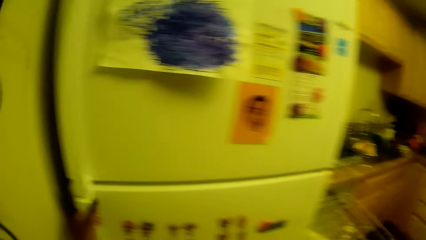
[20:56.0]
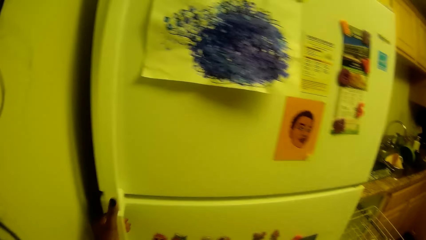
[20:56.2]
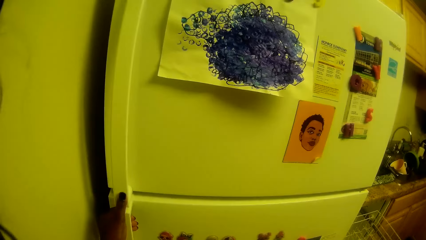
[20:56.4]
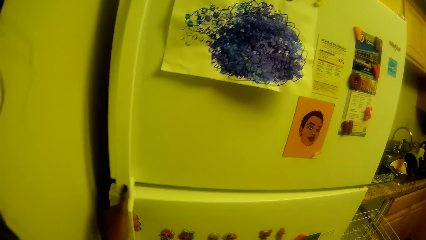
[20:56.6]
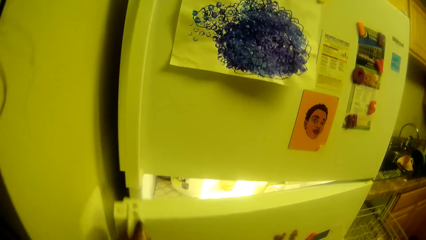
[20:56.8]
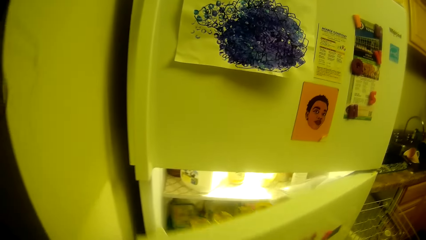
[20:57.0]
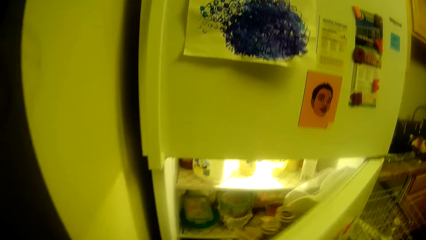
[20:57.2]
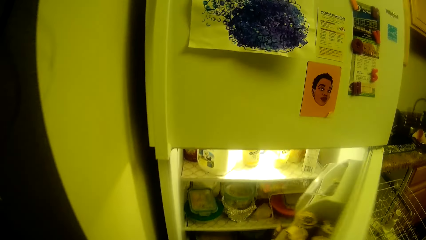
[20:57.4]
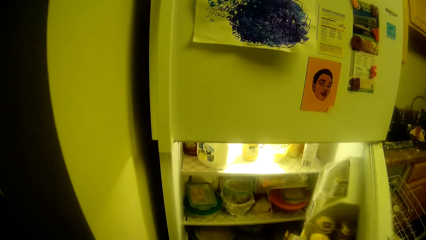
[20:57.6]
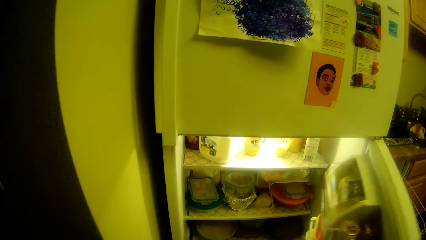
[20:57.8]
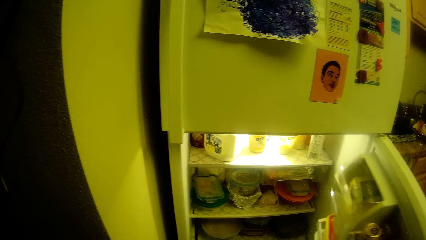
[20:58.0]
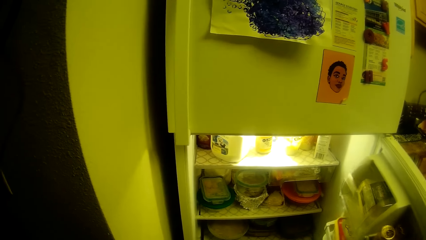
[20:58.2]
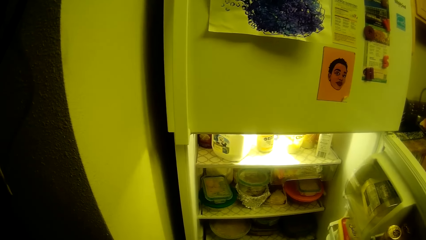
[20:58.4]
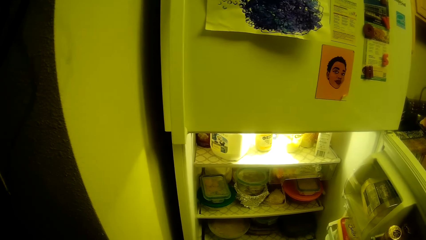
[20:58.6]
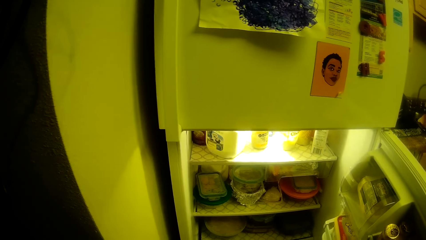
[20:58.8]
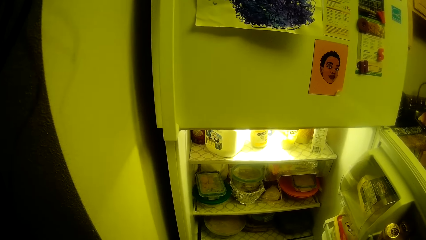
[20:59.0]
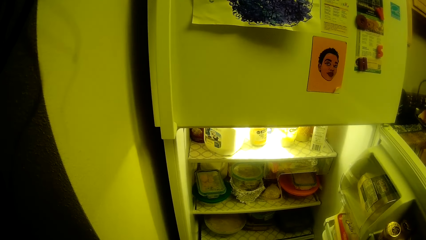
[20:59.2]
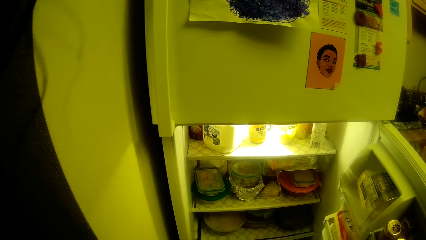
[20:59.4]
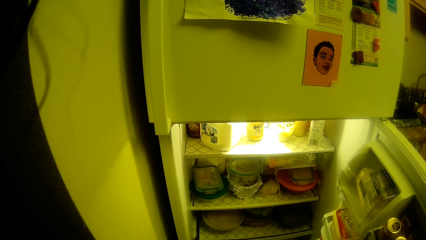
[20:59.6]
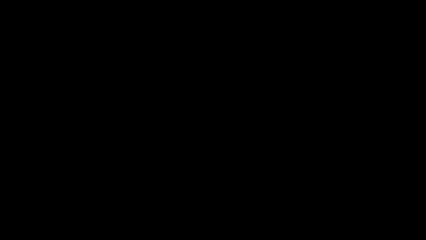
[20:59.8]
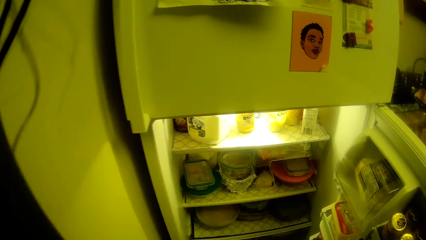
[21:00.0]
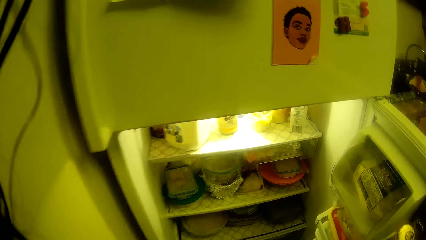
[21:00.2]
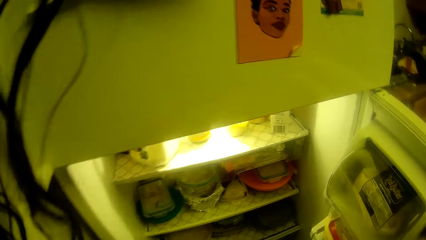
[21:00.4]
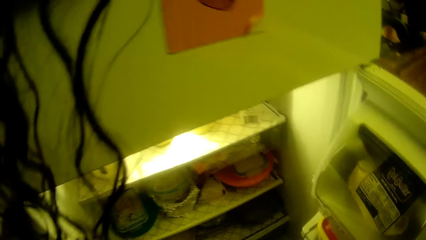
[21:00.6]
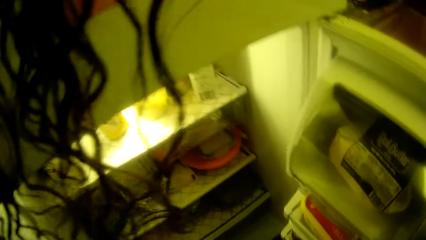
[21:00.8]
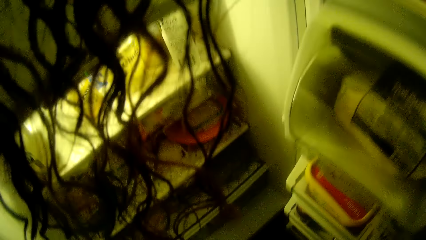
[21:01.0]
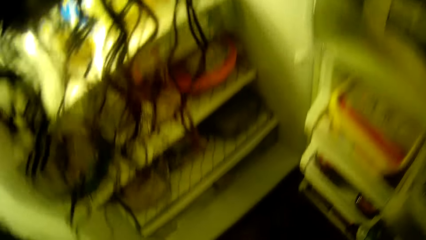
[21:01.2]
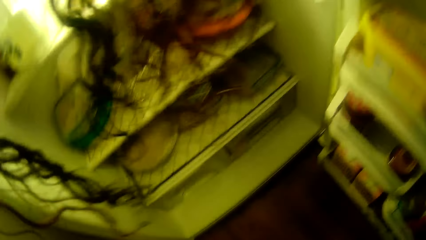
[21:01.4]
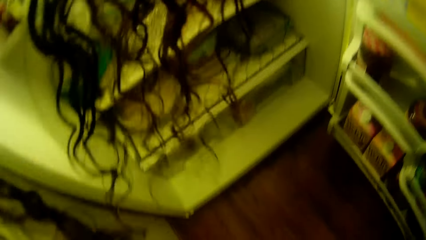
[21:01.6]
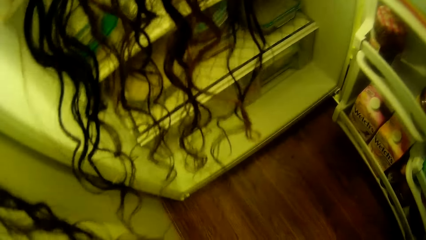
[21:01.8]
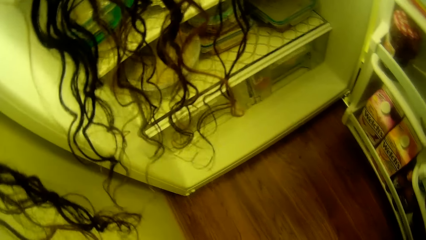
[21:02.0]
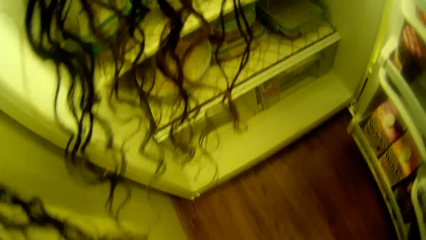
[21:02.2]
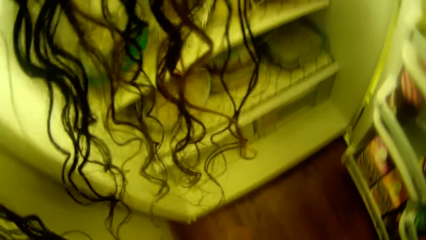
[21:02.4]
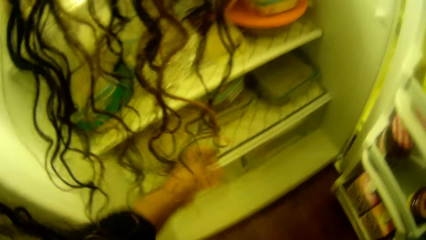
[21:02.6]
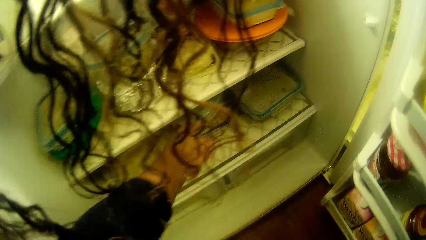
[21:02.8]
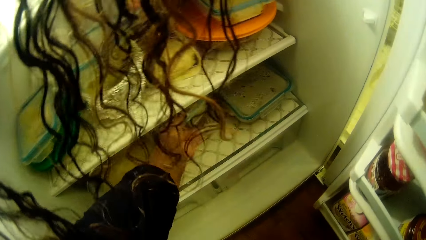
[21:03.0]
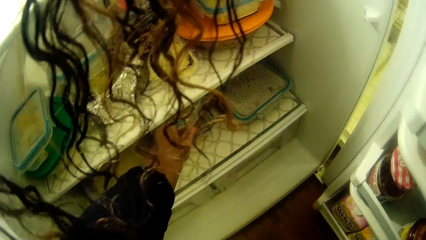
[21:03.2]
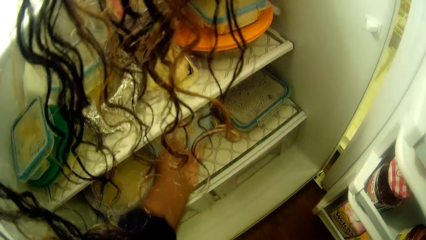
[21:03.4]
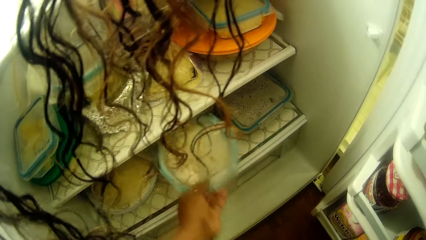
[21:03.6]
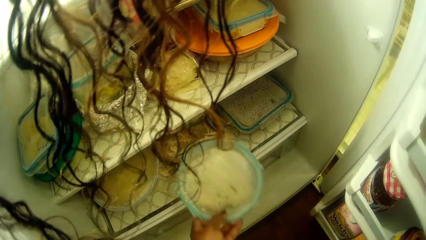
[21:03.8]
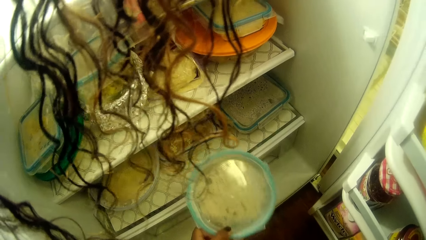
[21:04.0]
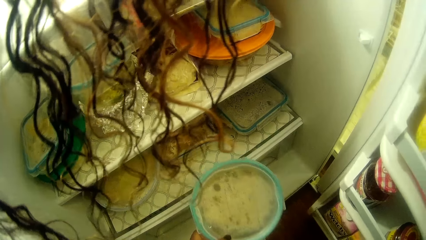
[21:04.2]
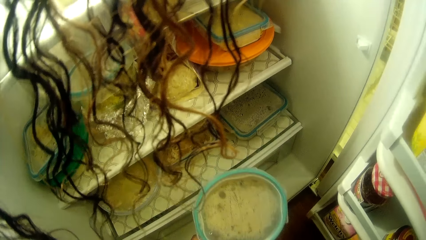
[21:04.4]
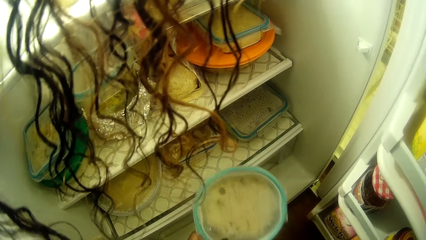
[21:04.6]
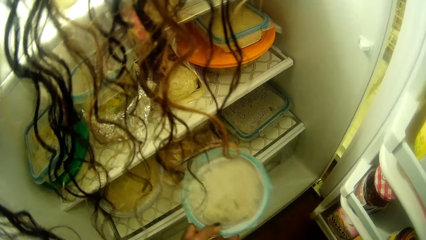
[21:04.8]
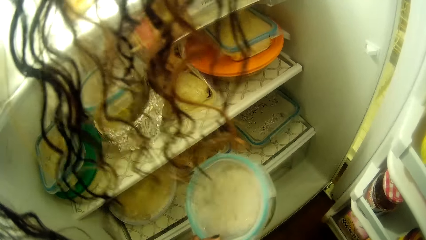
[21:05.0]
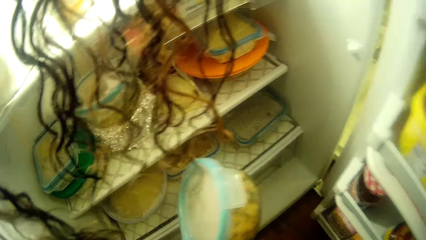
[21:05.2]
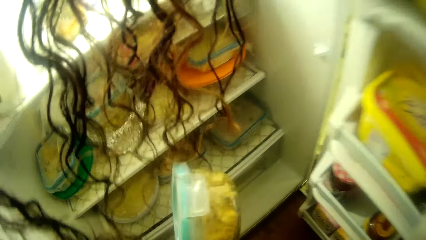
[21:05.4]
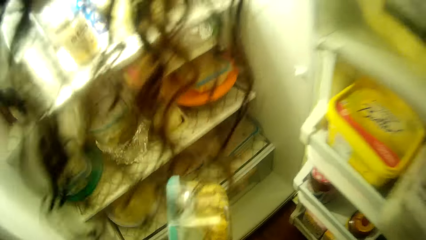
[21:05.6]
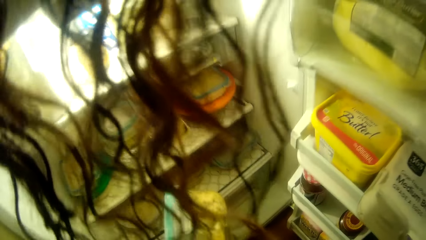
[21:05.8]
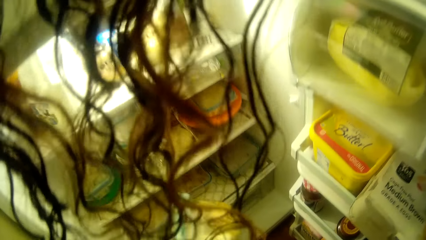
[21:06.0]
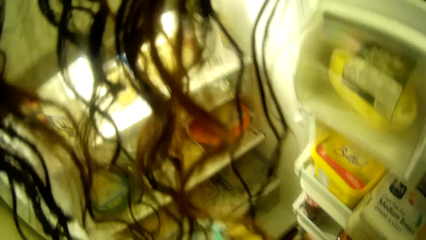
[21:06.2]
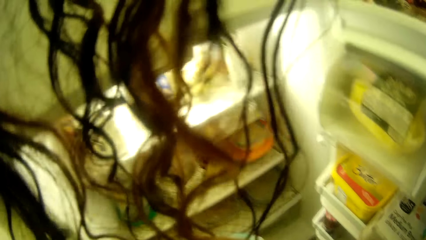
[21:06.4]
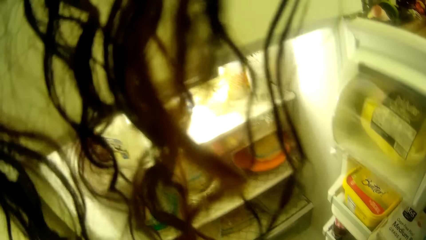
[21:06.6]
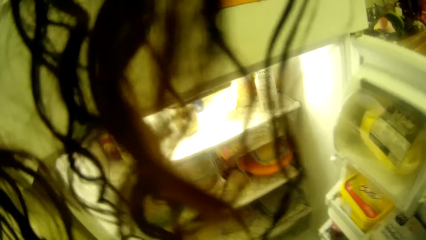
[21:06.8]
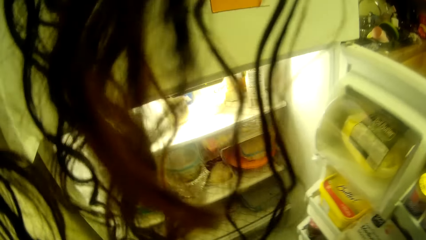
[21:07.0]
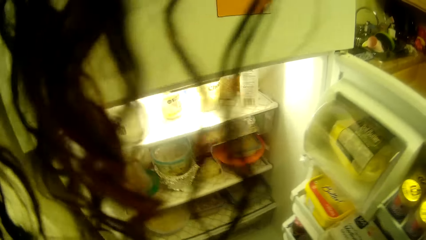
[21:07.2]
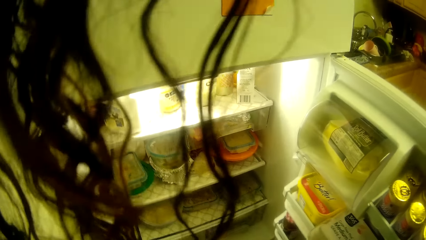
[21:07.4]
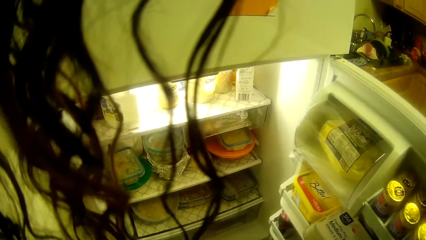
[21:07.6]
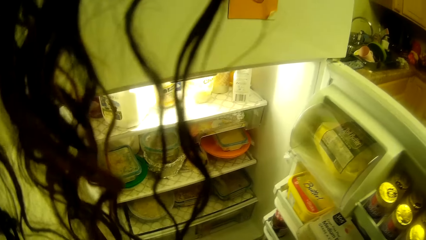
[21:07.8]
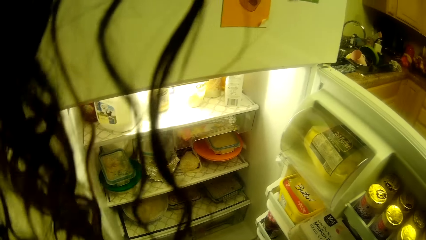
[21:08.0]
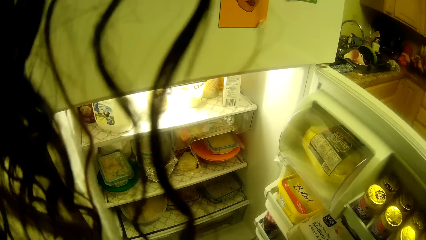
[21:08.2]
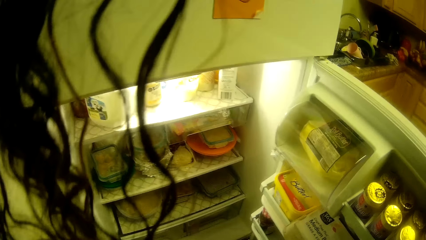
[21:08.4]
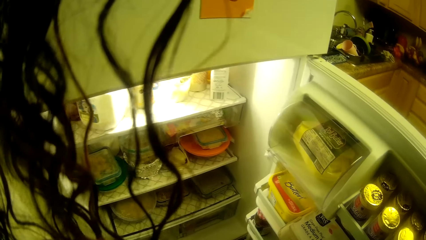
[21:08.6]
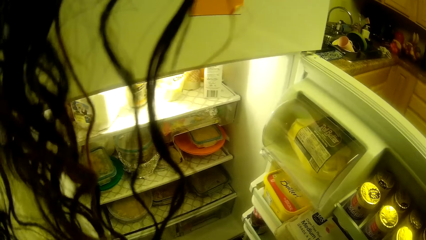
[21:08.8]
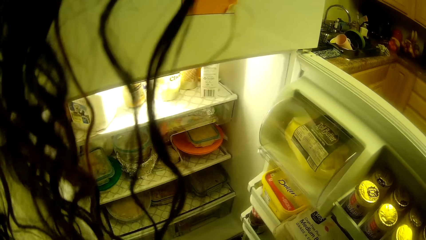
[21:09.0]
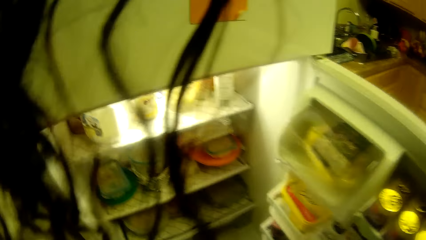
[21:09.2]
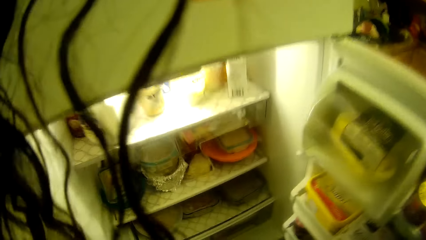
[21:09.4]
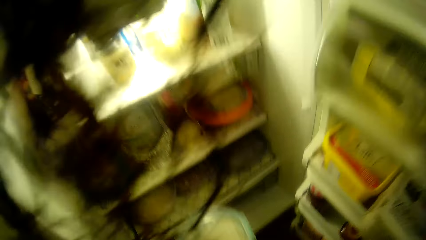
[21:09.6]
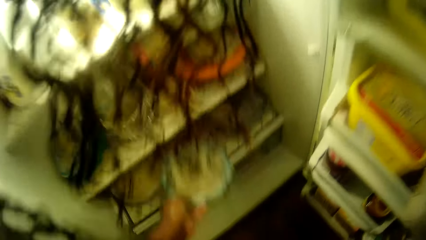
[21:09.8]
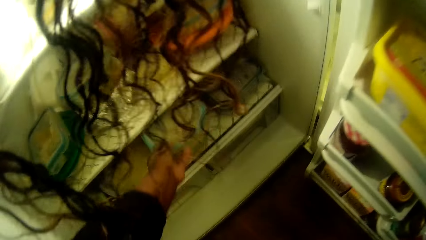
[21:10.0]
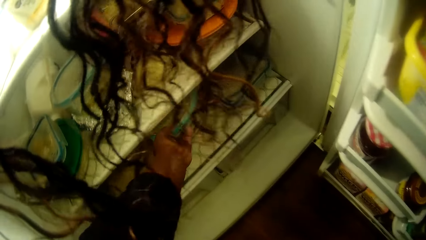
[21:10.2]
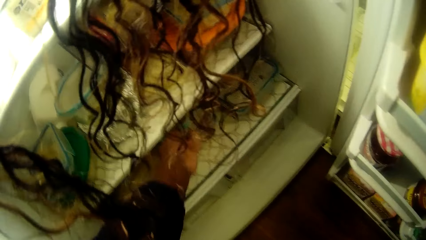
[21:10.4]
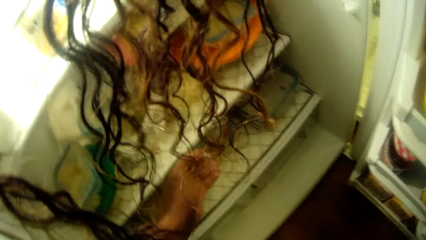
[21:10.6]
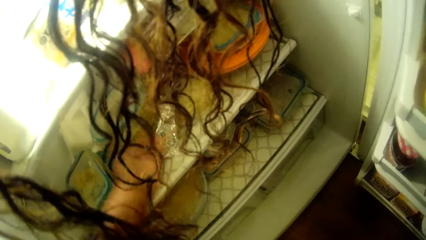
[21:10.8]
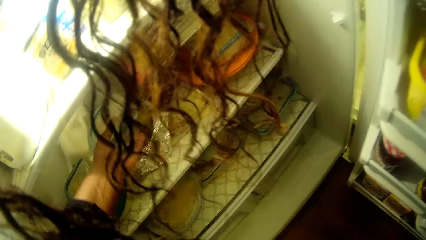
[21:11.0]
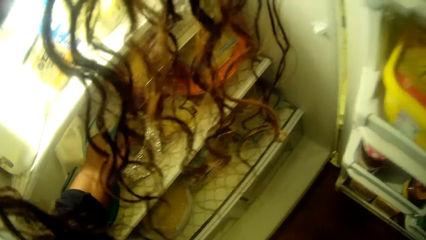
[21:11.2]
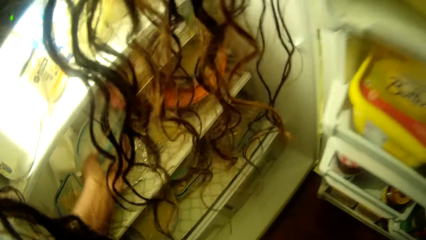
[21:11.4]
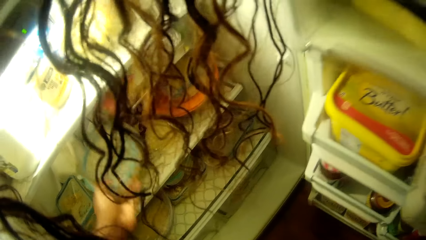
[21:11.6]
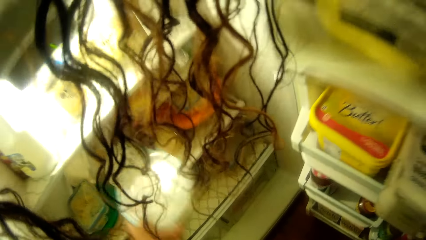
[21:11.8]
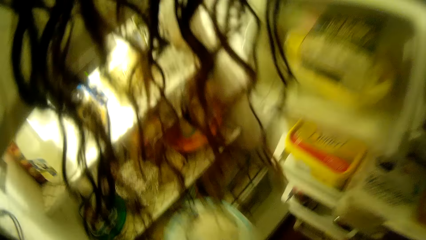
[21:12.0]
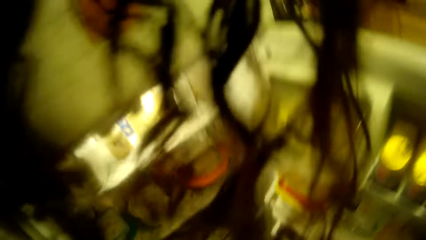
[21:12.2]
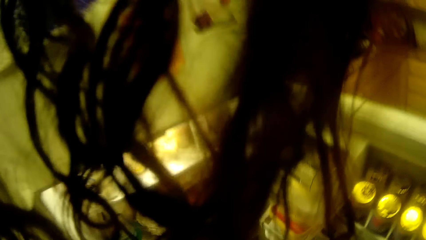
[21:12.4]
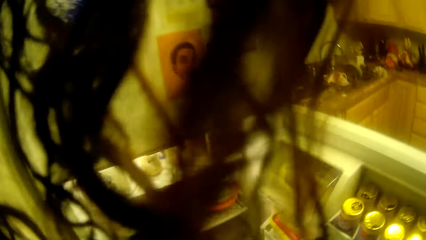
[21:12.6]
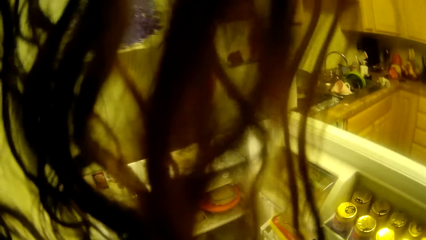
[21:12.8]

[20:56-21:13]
The camera wearer opens the refrigerator with her left hand. She looks into the refrigerator. She bends down and looks at the floor. She lifts out a plate of food from the refrigerator with her left hand. She checks the plate of food in her left hand. She stands up. She stares into the refrigerator. She bends down. She puts the plate of food in the refrigerator with her left hand. She lifts out a plate of food from the refrigerator with her left hand.
